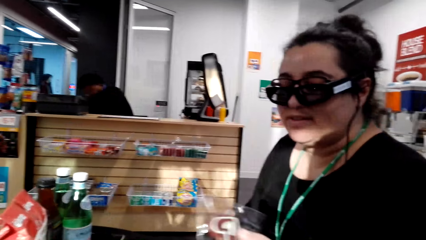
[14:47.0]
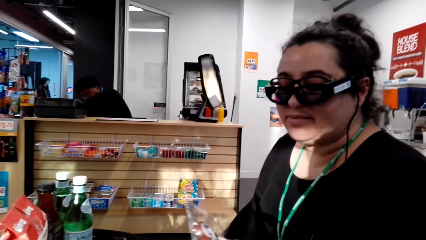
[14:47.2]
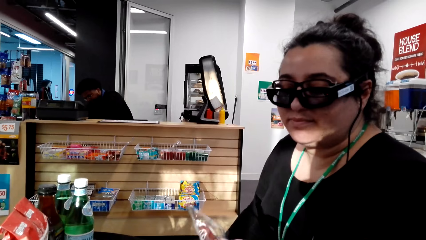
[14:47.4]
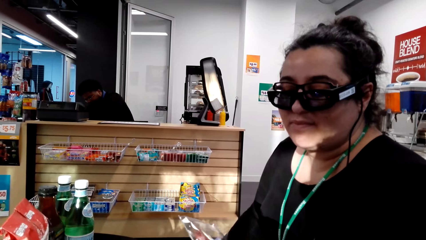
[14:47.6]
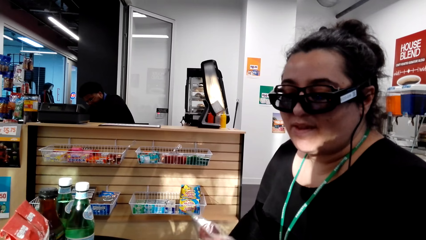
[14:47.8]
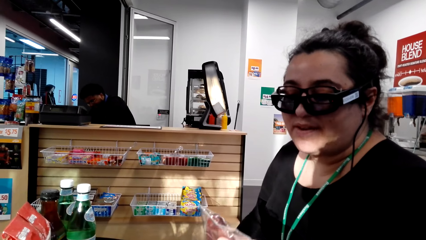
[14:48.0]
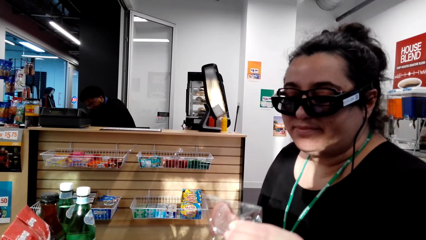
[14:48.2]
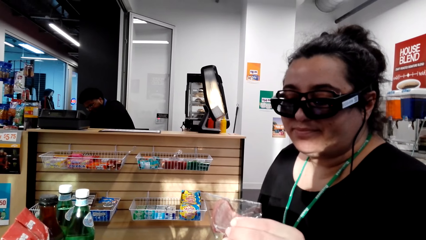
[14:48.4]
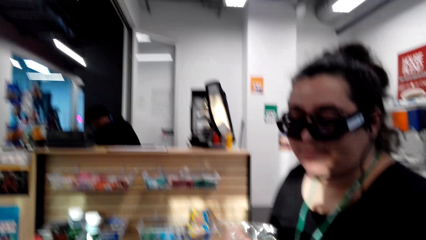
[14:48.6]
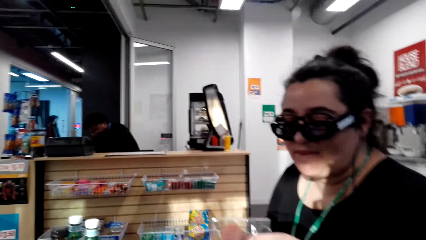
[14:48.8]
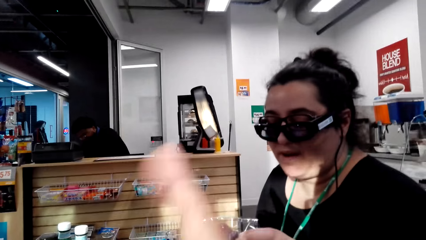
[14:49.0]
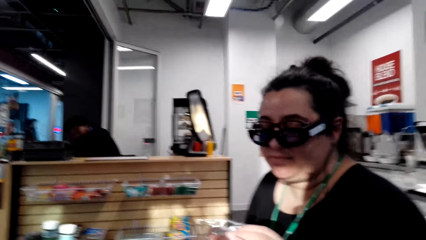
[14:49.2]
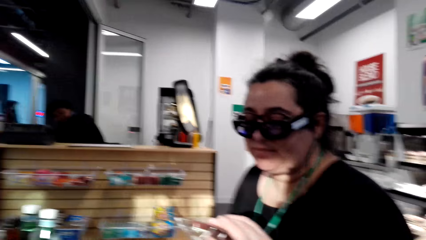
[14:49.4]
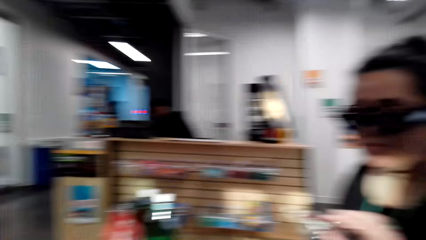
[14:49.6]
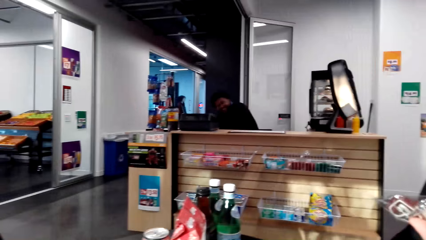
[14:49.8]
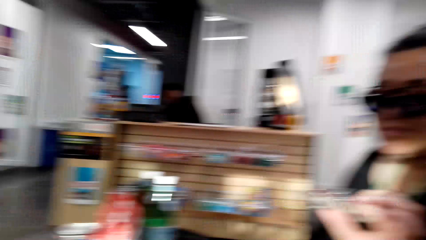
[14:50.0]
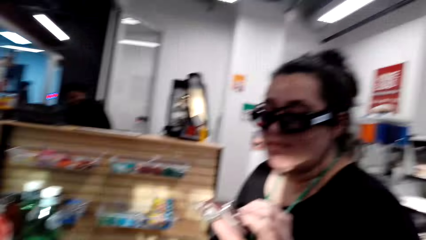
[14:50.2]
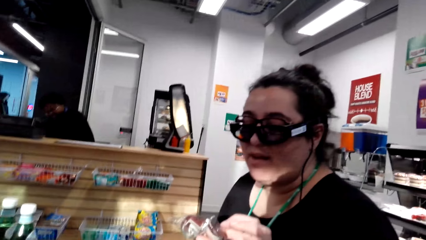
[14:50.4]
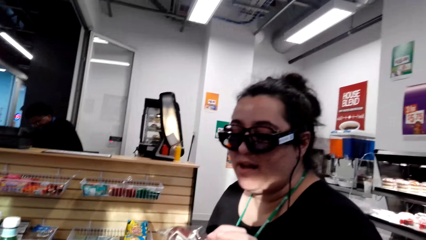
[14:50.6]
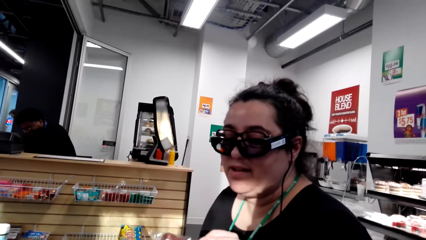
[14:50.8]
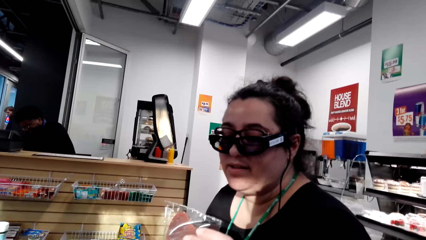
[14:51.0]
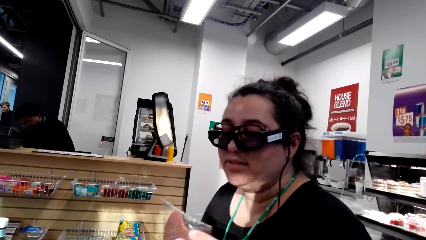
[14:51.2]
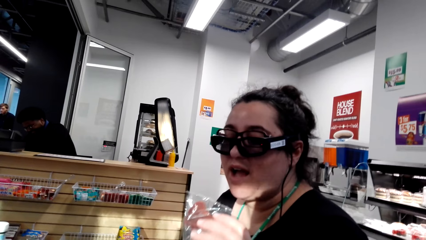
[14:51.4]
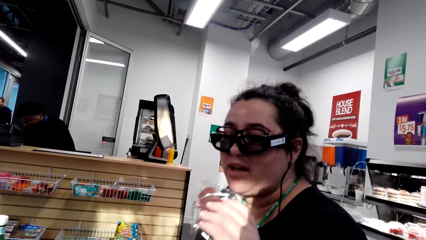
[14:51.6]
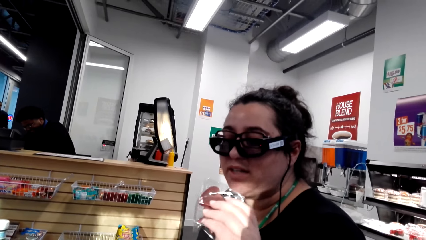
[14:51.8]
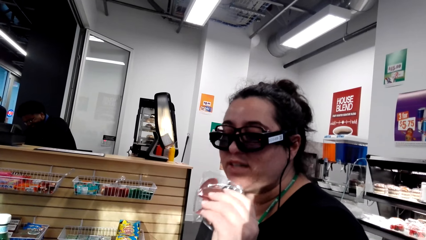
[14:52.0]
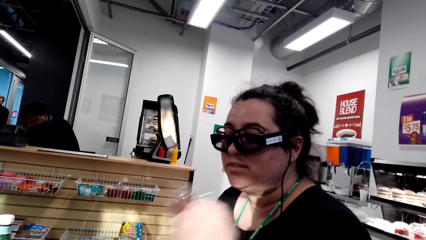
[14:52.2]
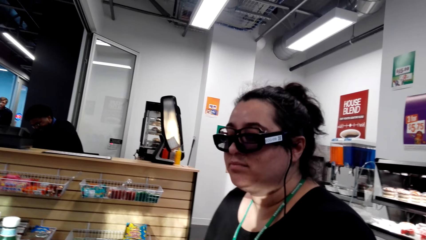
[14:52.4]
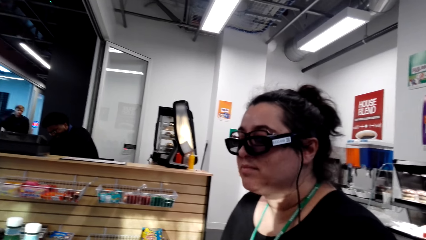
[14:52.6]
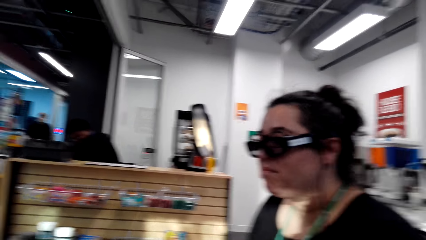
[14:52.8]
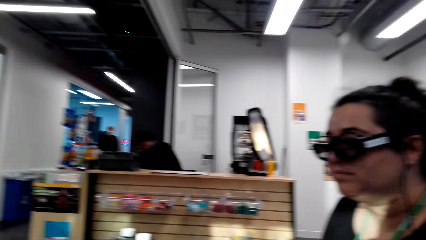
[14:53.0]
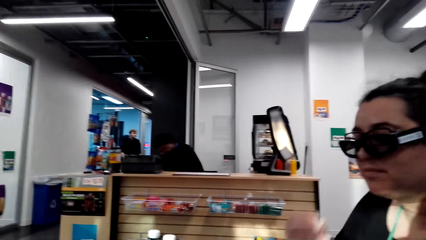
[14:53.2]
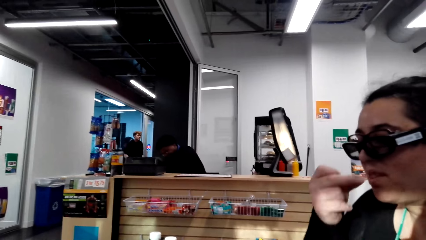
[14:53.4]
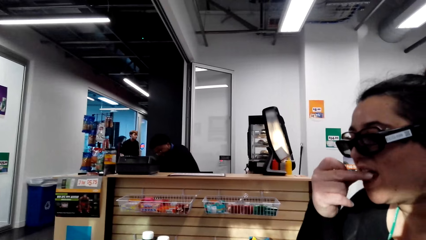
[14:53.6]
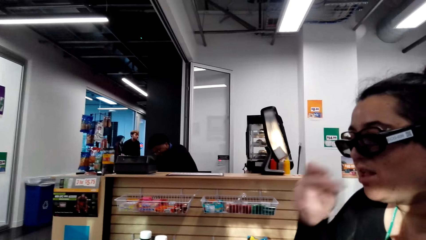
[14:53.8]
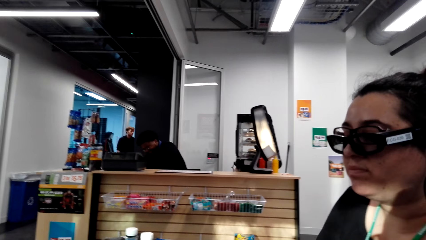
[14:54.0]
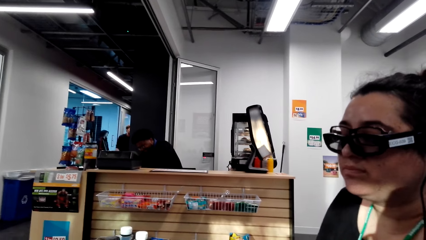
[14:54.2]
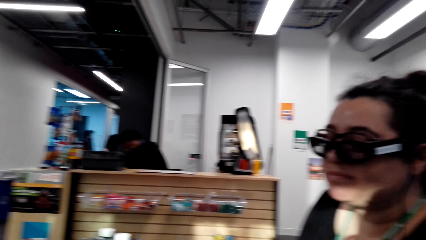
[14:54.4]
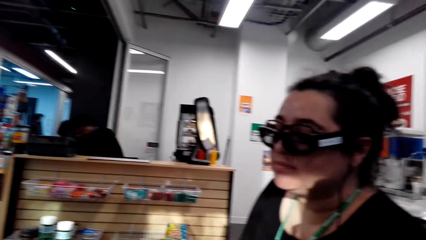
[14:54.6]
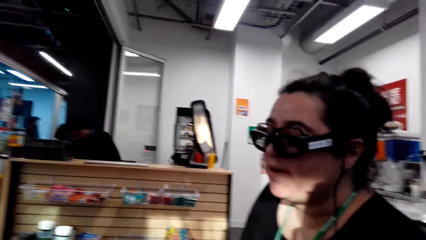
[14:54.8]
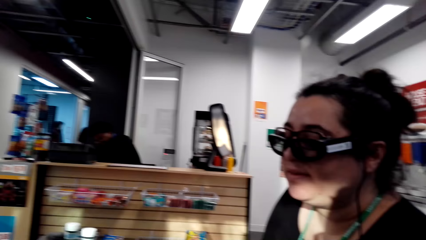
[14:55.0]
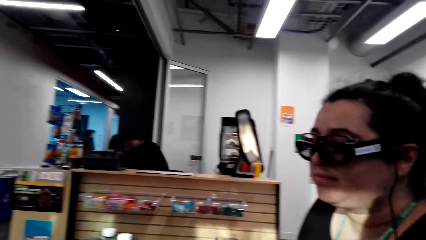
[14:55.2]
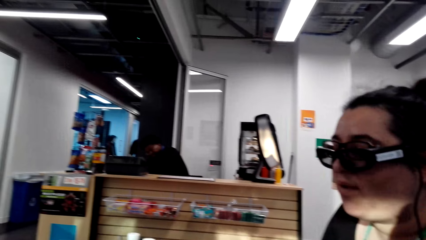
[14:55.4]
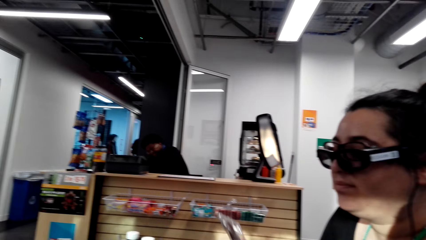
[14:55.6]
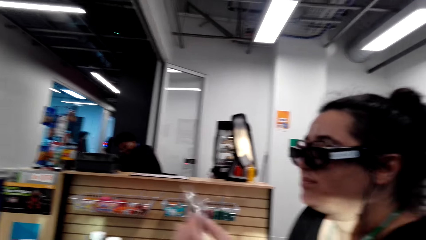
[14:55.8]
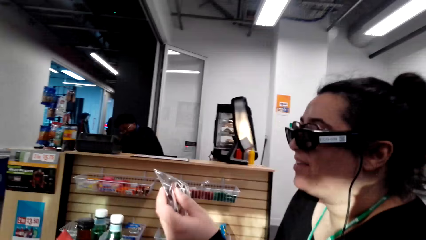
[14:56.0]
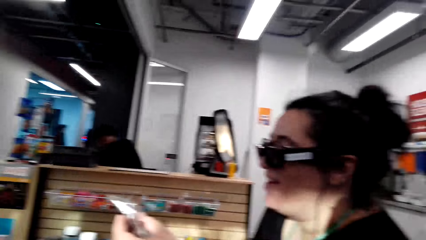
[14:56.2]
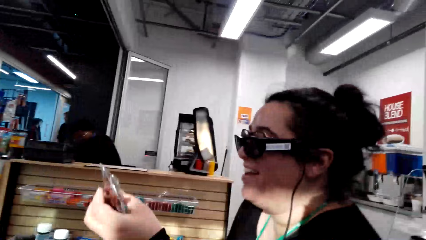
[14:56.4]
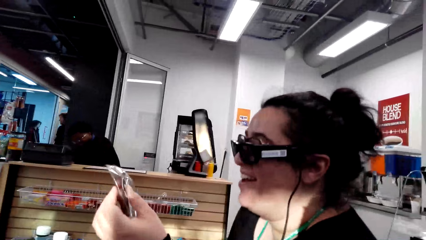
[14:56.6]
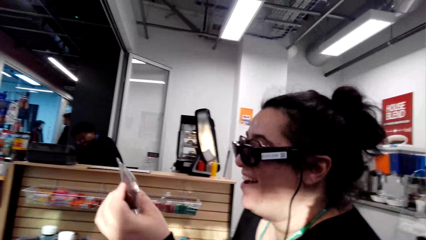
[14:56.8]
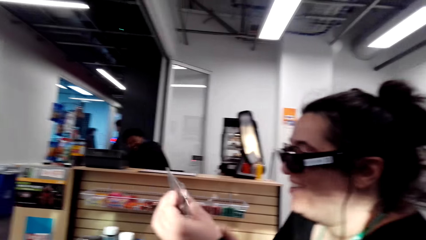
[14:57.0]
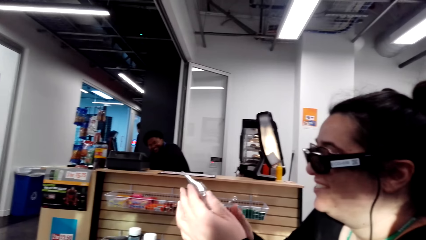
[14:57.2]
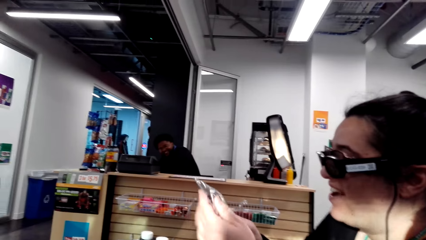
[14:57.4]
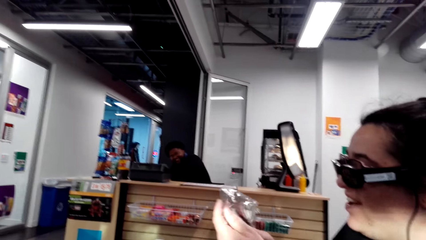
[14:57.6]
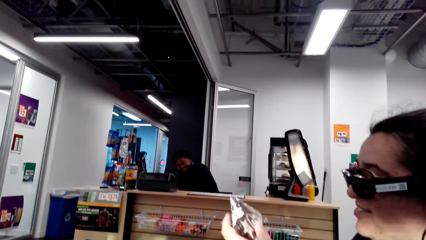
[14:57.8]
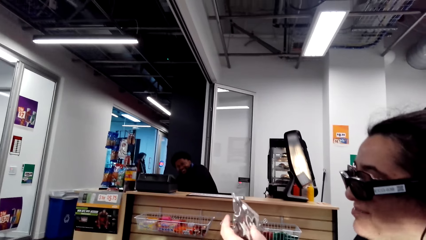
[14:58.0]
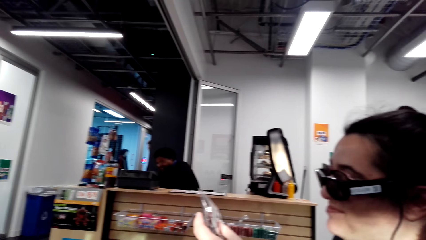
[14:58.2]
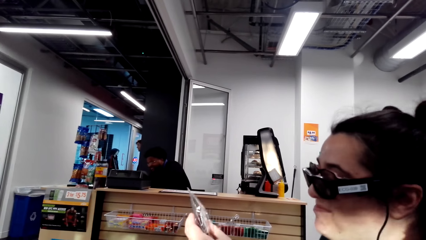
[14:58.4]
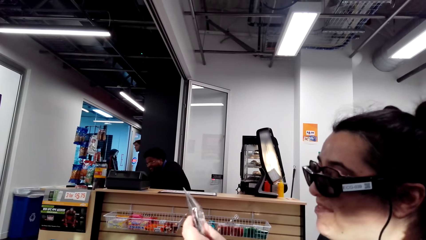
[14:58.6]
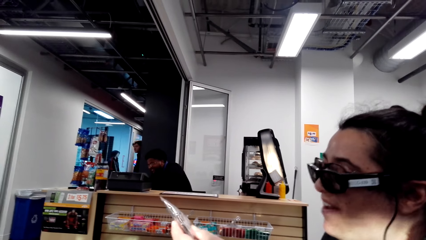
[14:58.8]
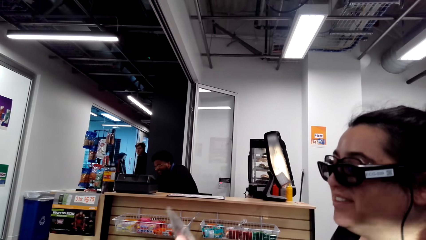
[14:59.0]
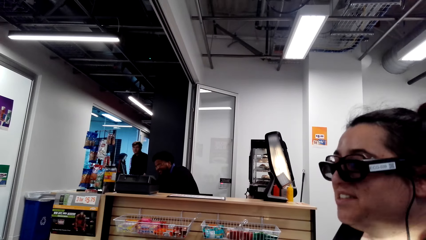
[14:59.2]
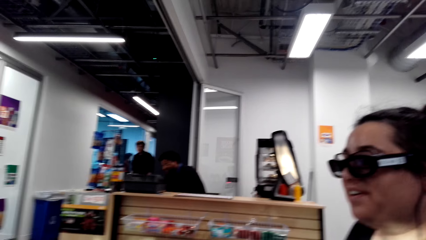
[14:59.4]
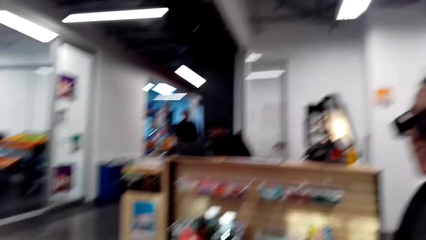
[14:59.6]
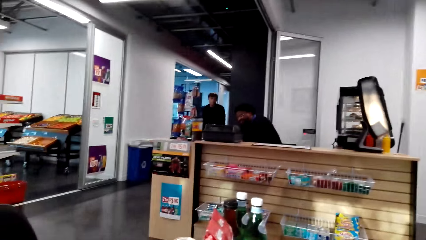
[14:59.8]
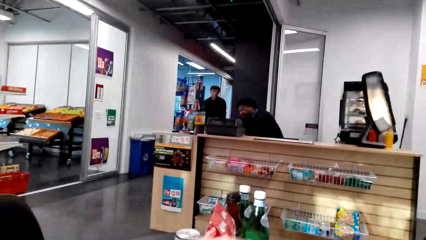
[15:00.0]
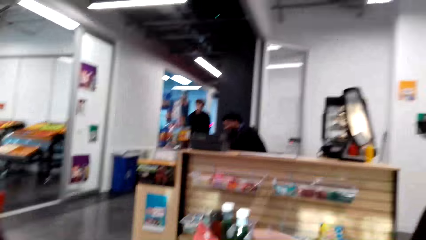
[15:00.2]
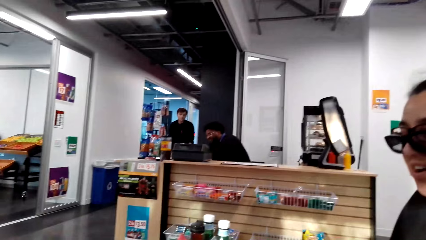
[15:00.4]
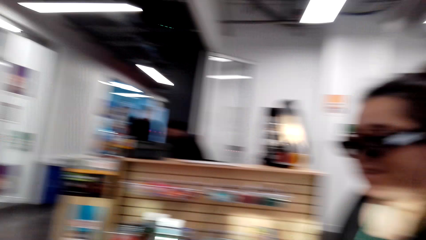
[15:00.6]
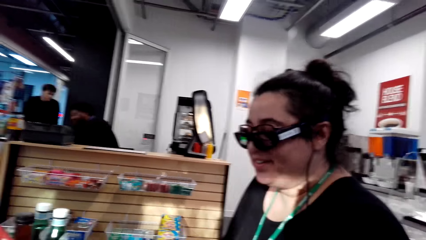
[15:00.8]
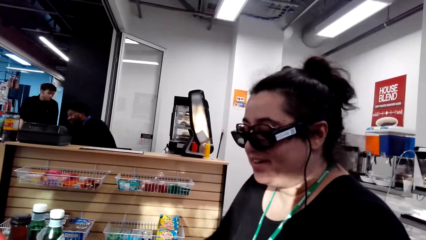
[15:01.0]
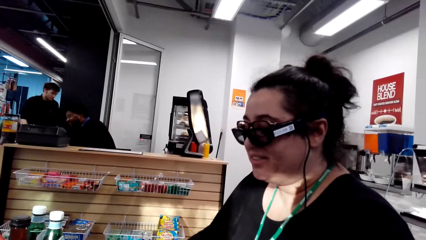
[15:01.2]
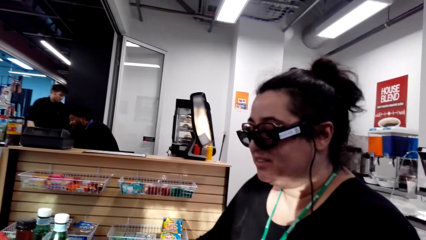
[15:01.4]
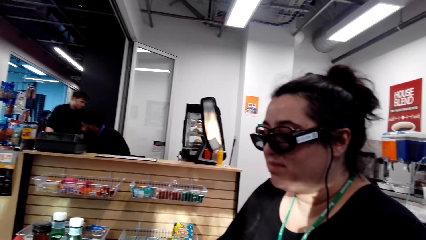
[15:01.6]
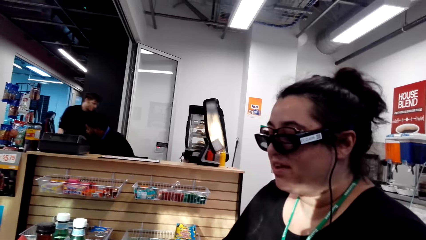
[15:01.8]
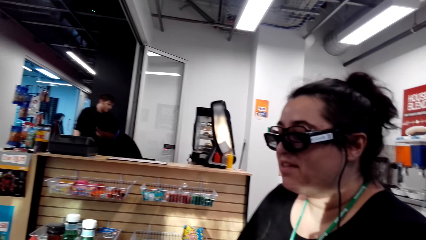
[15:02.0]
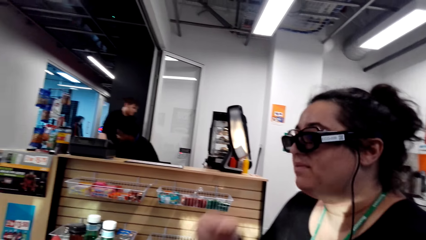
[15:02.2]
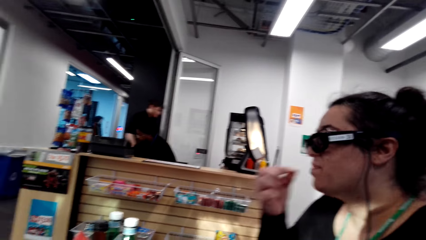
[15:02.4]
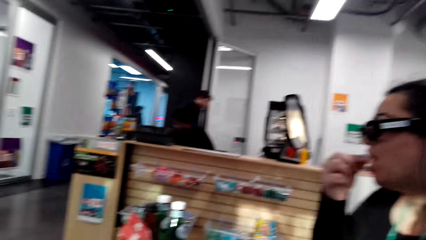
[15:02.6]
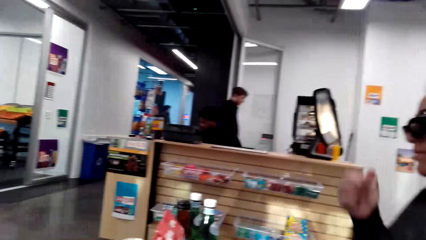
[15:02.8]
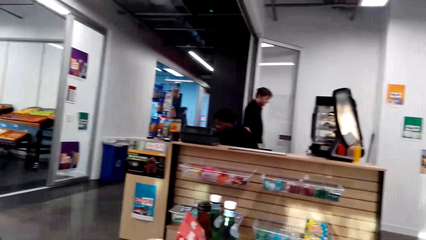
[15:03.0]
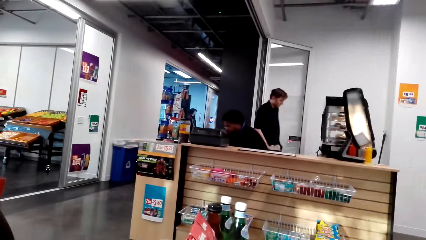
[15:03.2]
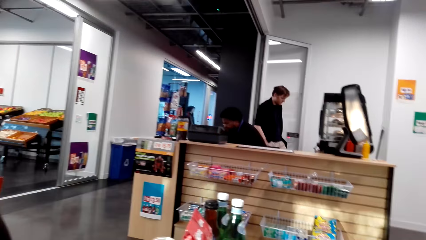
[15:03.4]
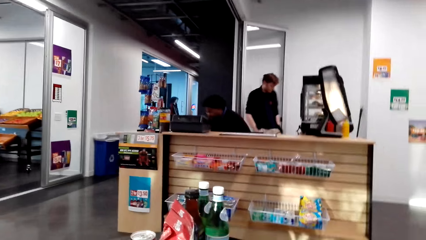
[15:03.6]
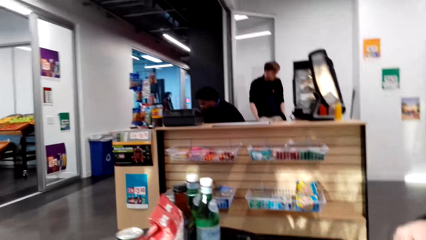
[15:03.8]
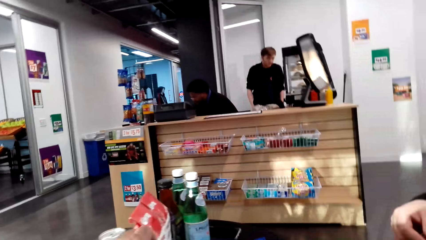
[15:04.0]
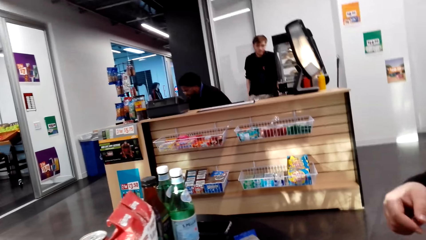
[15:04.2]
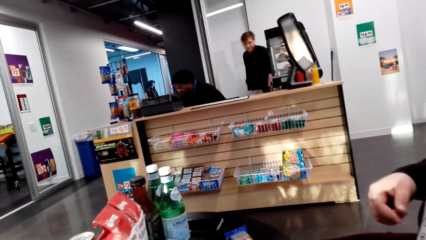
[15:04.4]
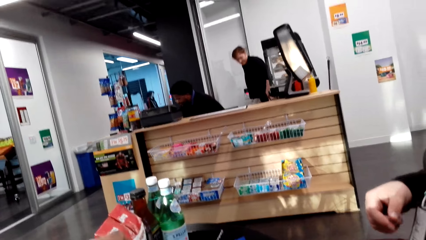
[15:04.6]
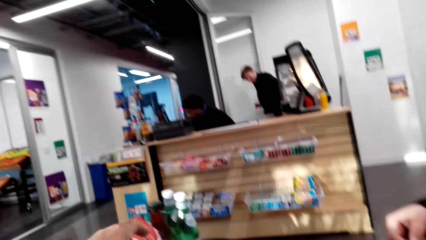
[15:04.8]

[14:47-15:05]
The camera wearer talks with a lady. They move a hand. The lady eats a peanut. The camera wearer talks with the lady. The lady holds a packet and lifts something. A man walks towards someone. The camera wearer looks at the lady. The lady eats a peanut.
